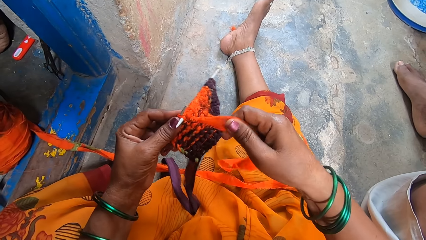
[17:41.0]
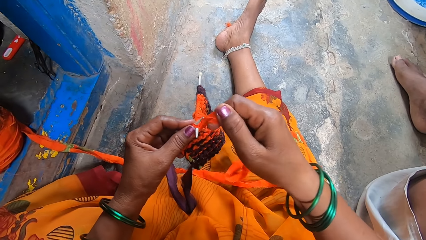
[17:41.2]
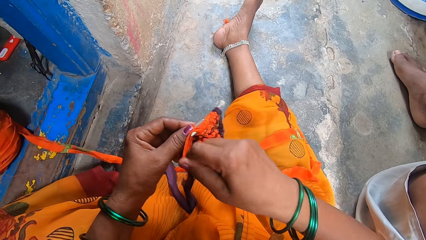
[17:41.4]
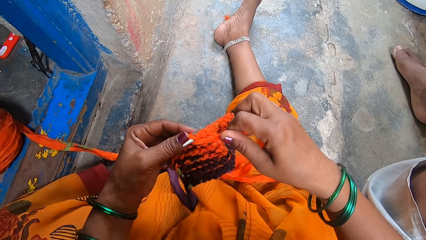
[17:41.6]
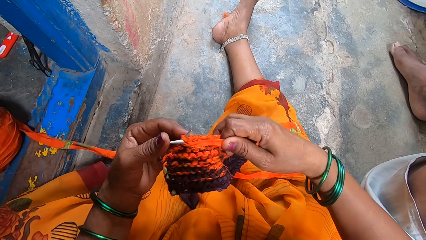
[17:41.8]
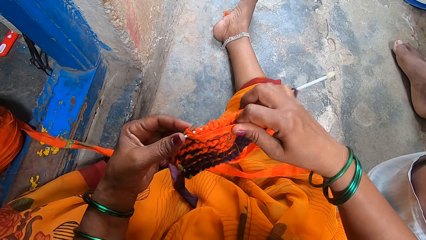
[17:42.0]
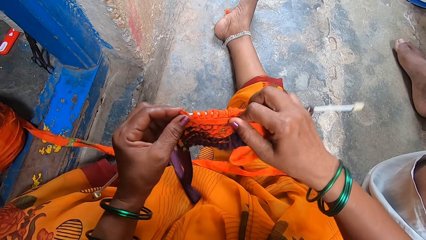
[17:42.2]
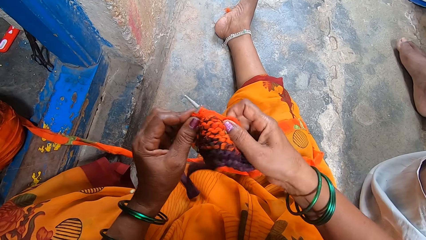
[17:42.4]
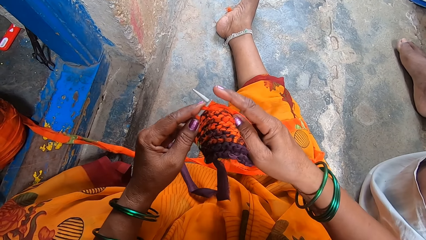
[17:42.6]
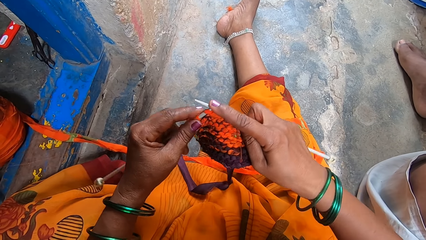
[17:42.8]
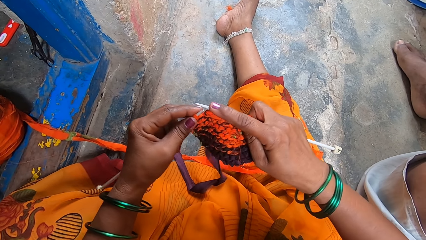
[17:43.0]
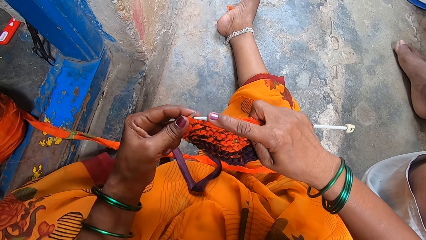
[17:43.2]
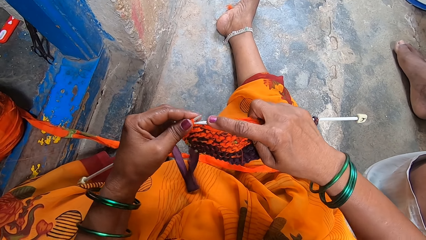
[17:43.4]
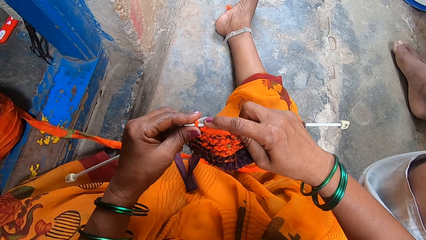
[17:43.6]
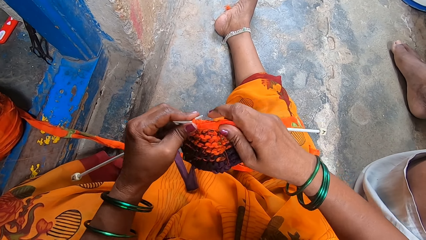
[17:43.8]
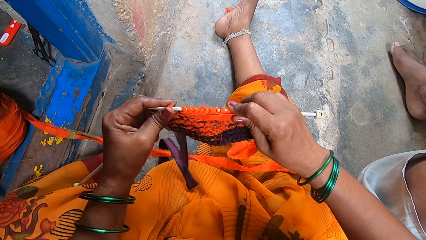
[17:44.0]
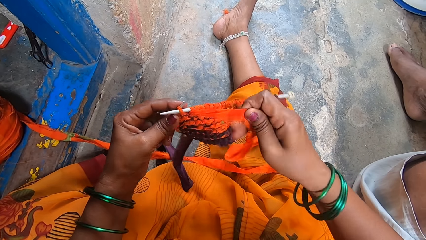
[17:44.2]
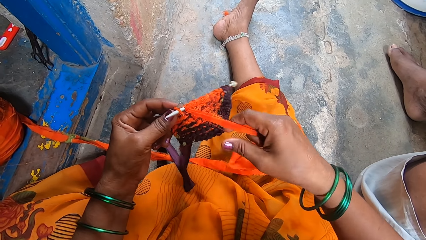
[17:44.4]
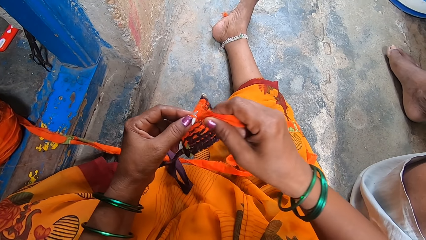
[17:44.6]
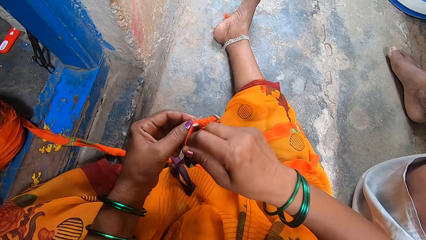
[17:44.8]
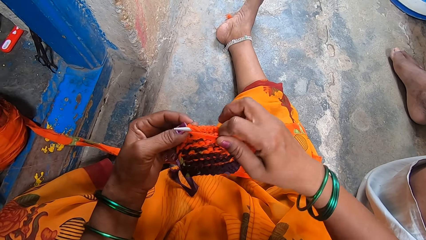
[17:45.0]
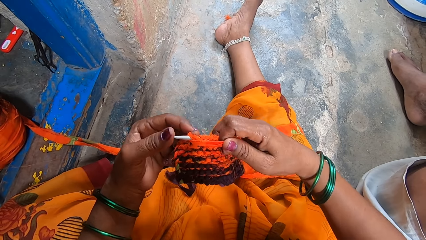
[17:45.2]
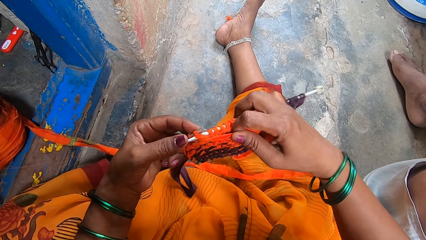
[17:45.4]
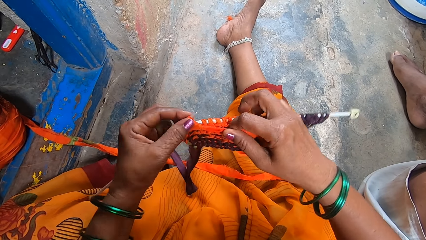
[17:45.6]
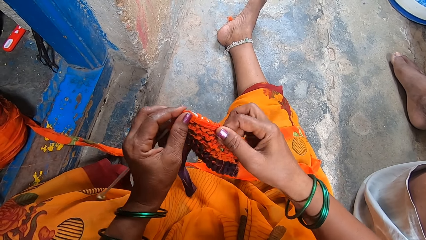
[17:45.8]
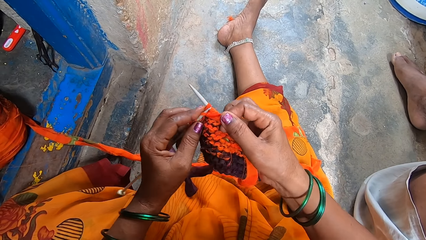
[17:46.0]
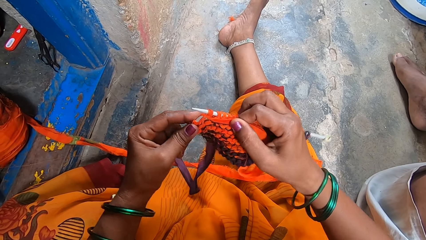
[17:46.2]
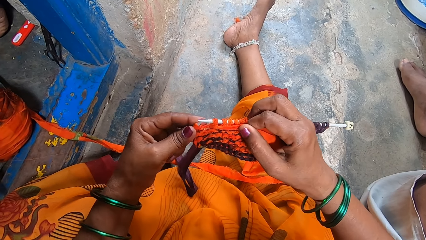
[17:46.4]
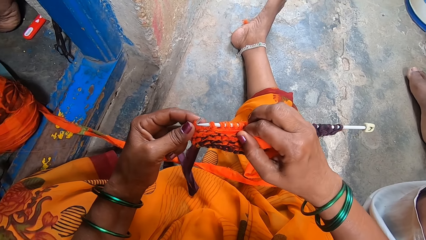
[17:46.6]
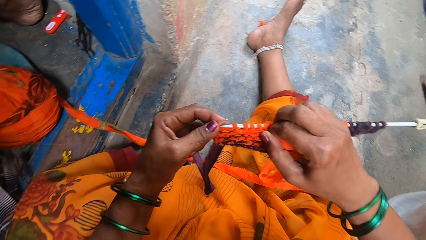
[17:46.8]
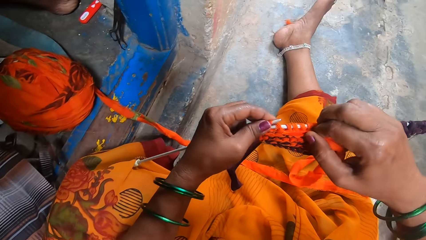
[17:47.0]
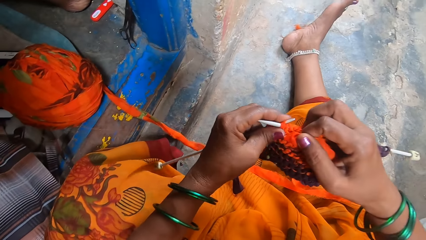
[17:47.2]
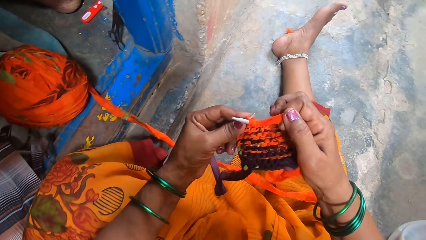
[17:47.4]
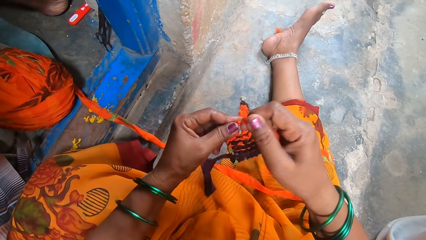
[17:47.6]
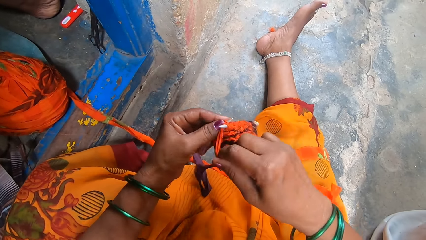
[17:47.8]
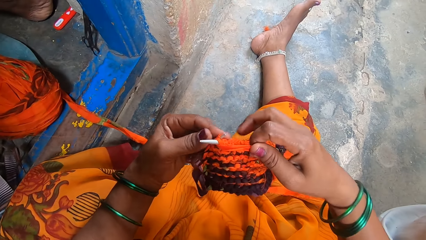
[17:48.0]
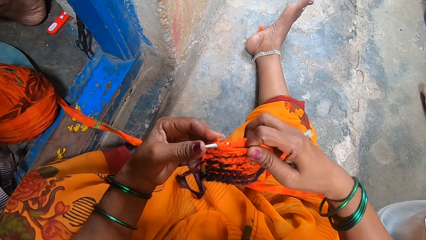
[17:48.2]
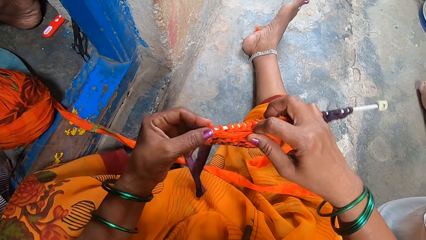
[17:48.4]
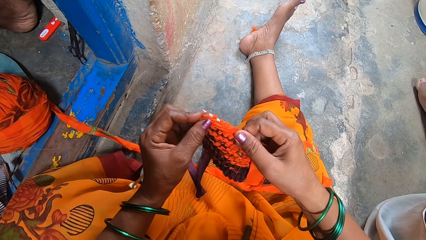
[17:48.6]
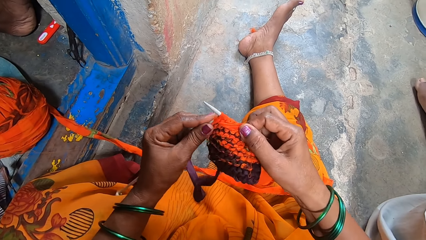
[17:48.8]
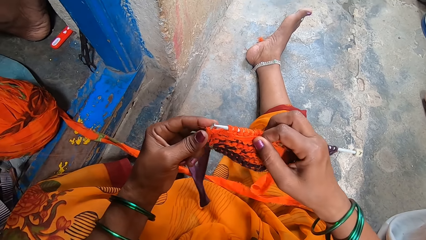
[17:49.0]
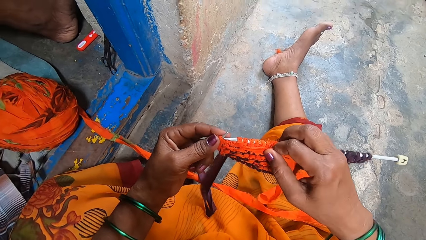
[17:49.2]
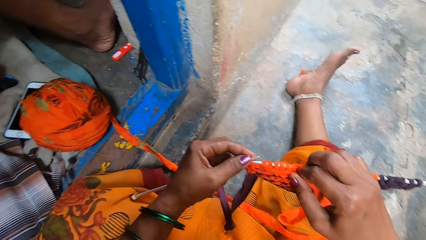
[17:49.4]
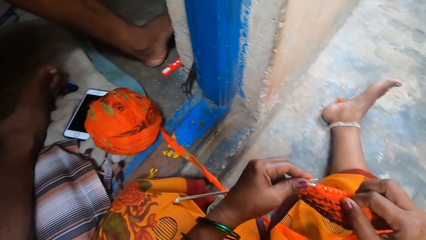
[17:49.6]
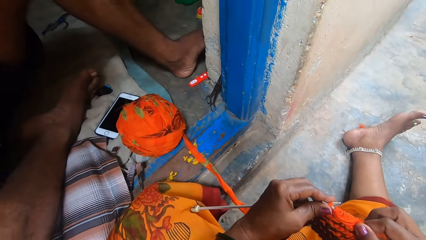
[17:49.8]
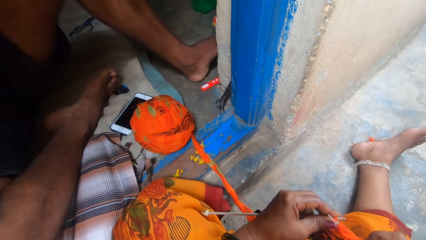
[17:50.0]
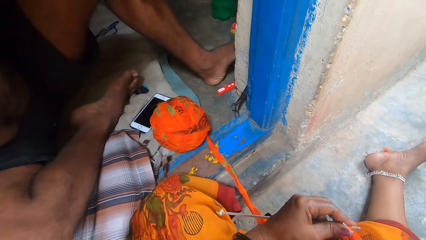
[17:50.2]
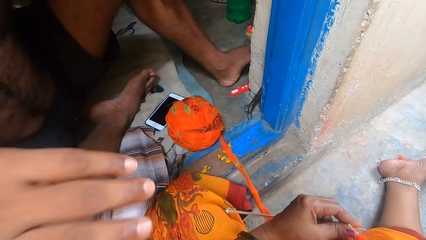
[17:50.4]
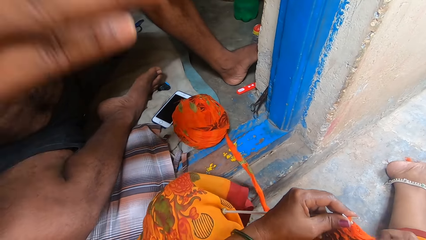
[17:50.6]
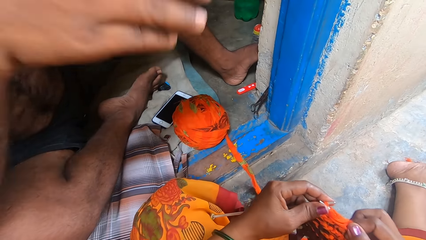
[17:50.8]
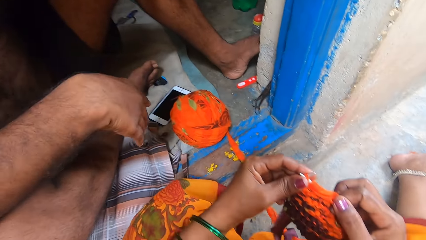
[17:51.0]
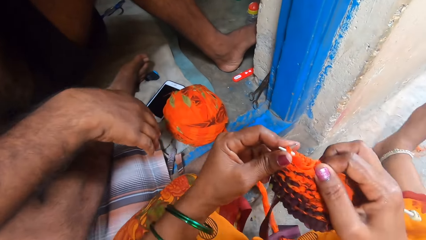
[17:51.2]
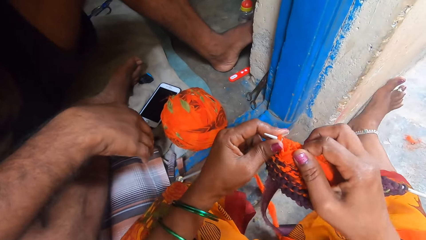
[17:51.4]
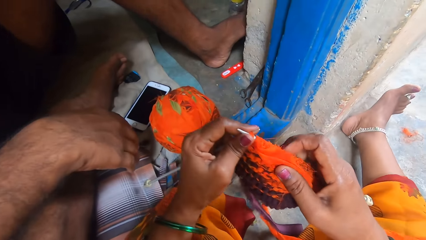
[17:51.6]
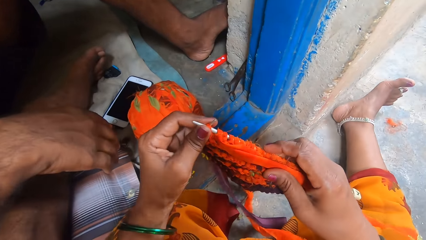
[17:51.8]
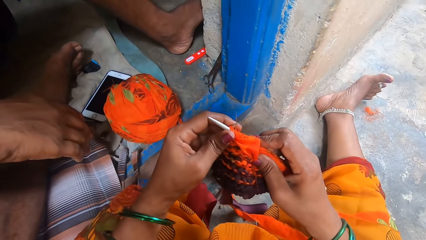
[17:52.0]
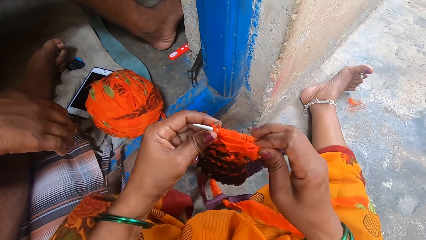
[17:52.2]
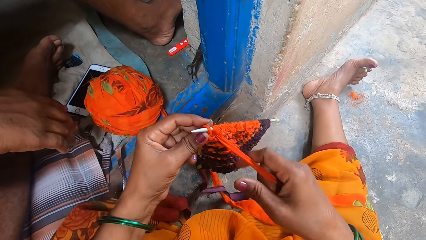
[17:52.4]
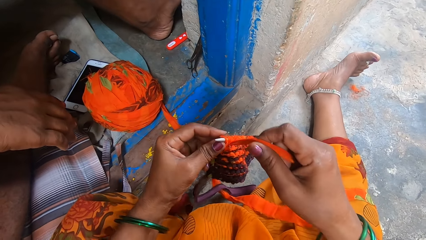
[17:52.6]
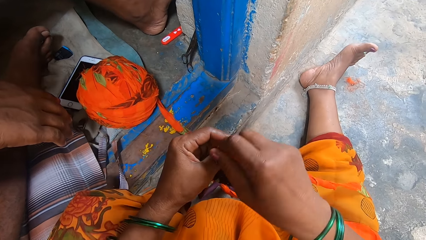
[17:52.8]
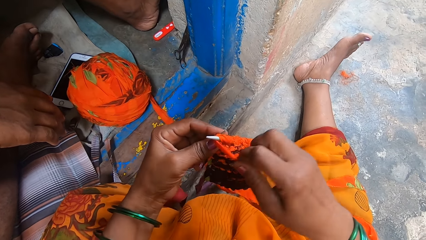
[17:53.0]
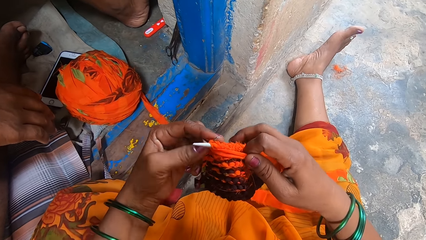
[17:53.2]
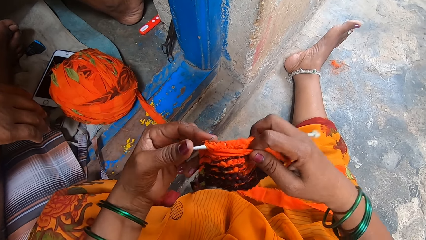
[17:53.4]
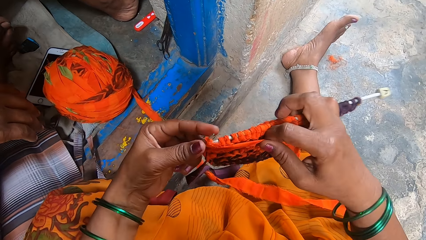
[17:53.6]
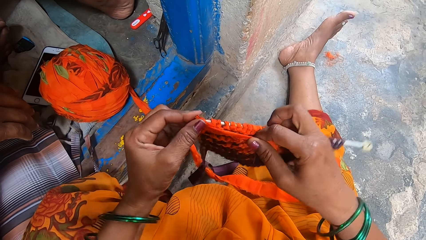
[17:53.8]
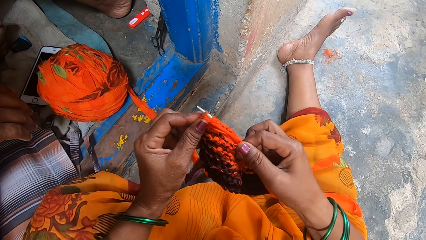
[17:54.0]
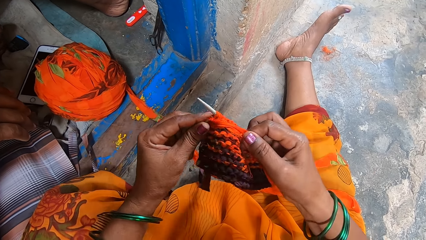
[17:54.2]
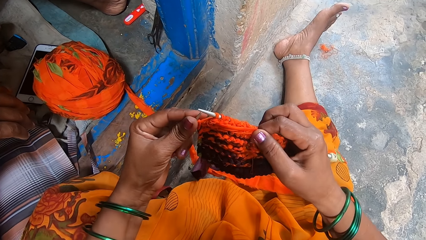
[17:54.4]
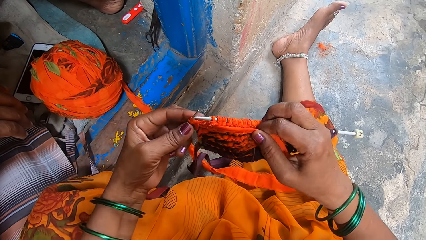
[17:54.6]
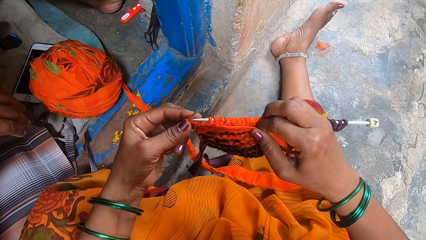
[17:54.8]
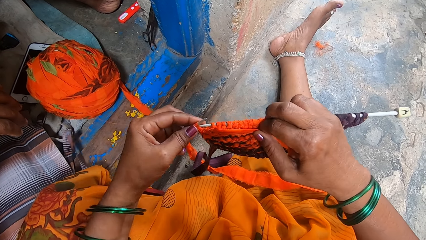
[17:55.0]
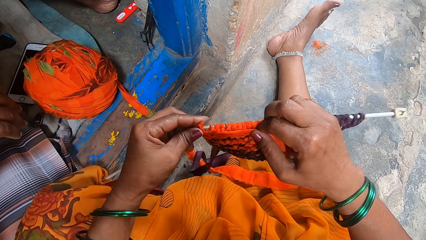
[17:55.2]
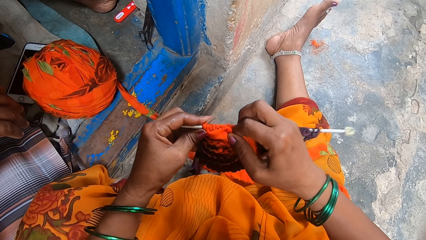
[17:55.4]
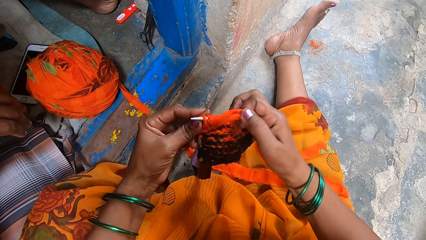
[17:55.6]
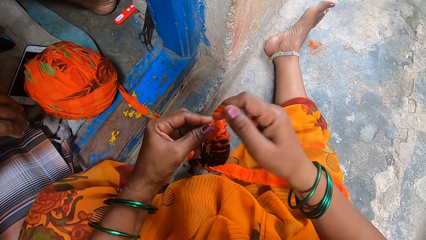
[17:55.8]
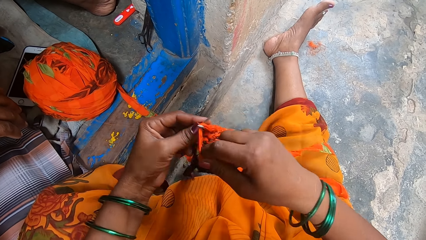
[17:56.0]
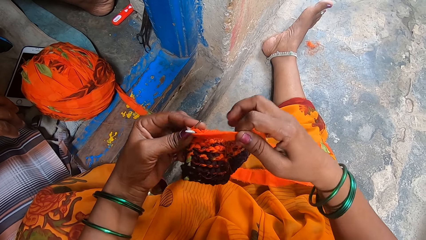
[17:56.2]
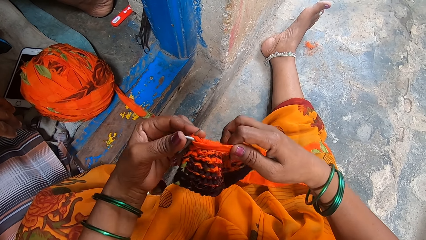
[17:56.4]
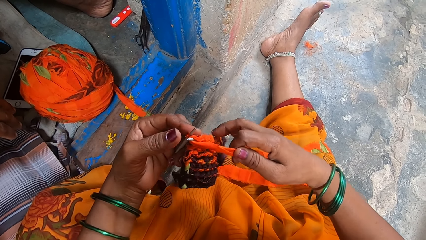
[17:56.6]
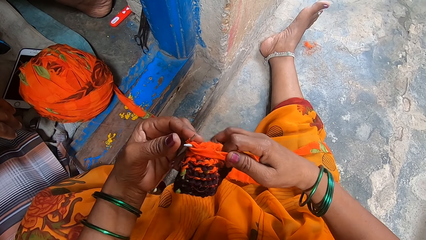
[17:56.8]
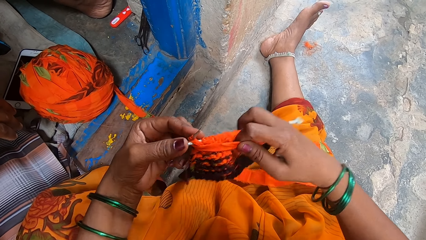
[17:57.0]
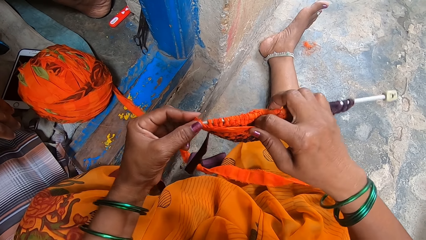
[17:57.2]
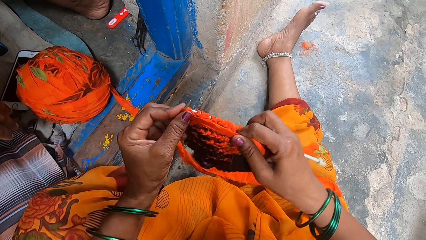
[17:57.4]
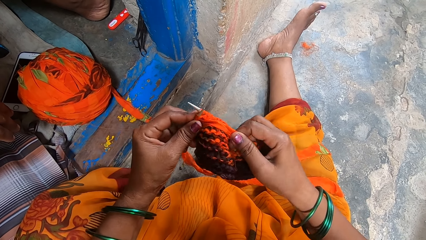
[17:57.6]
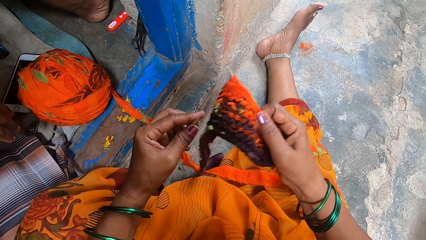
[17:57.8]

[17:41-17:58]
A man talks to the camera wearer. The camera wearer looks around. They sew the cloth with a needle. They knit the fabric.
